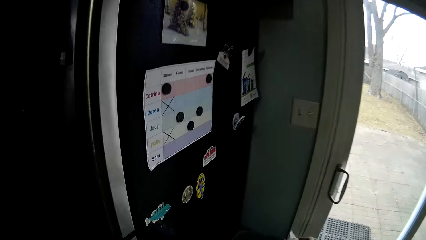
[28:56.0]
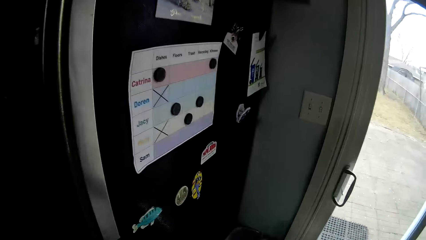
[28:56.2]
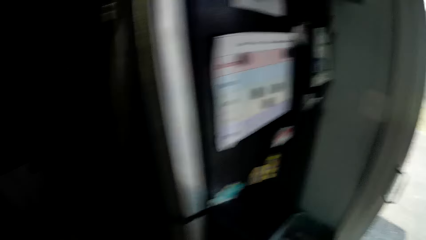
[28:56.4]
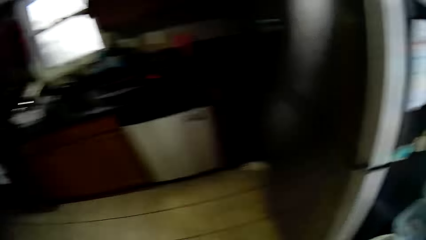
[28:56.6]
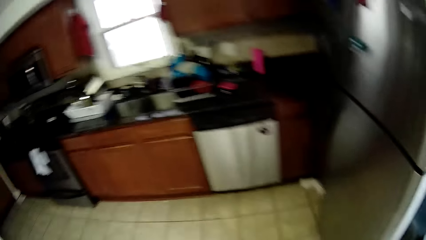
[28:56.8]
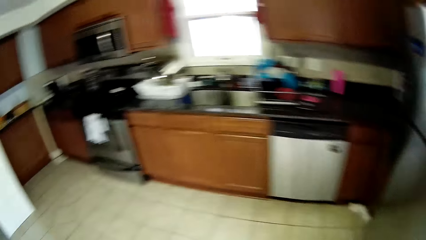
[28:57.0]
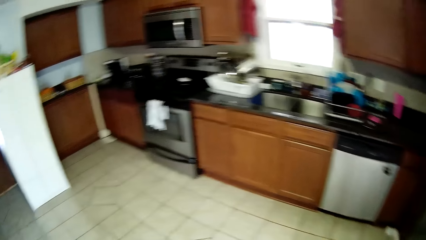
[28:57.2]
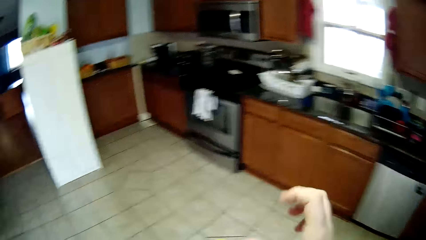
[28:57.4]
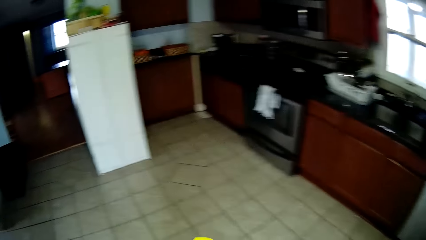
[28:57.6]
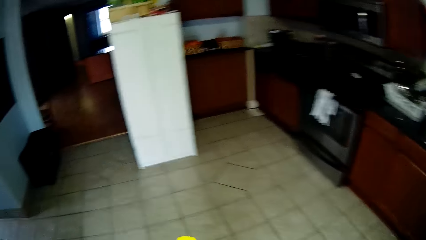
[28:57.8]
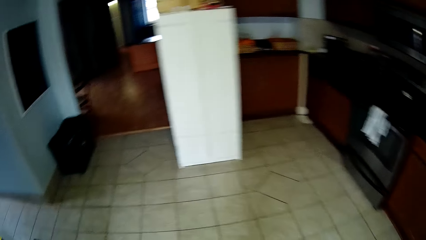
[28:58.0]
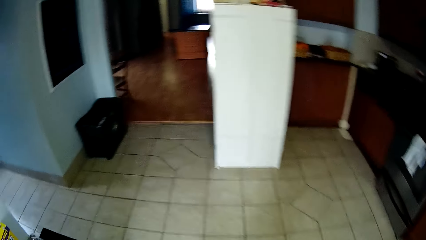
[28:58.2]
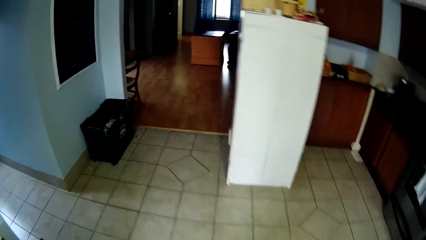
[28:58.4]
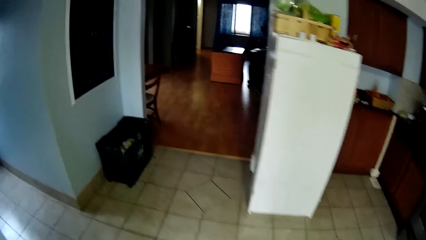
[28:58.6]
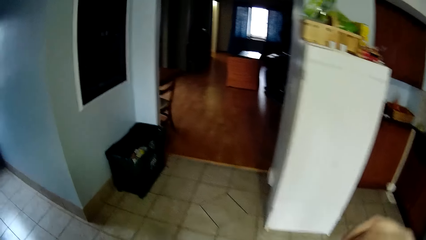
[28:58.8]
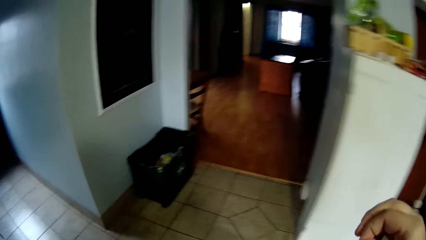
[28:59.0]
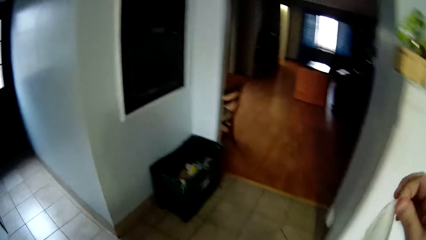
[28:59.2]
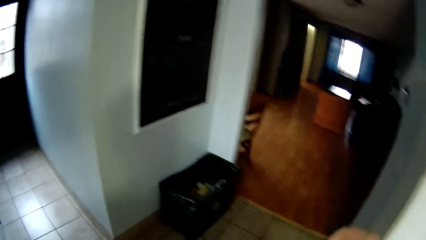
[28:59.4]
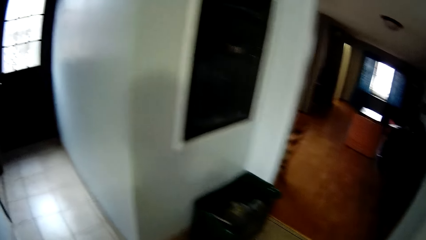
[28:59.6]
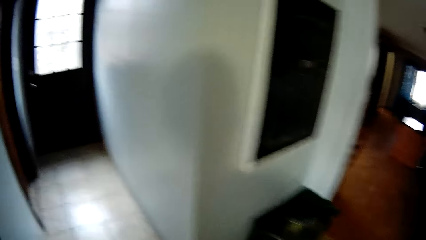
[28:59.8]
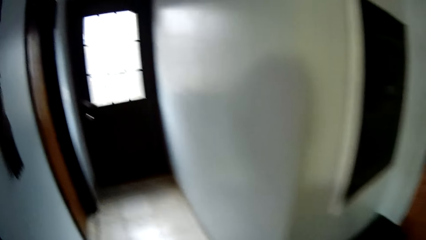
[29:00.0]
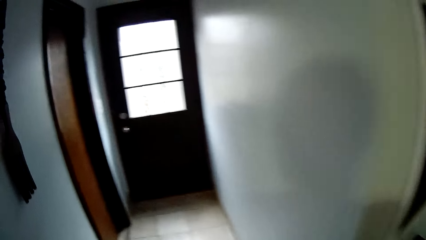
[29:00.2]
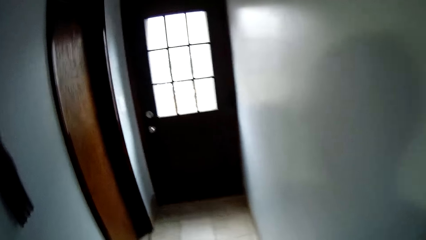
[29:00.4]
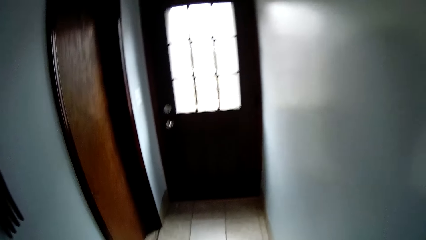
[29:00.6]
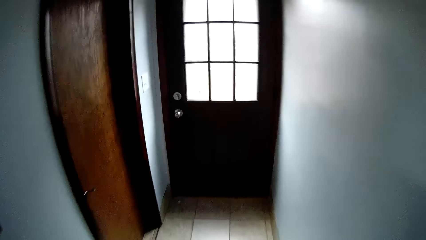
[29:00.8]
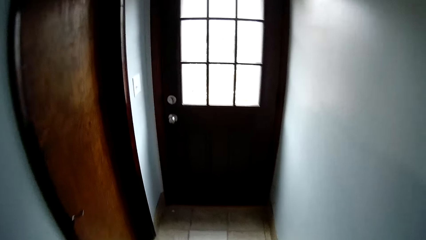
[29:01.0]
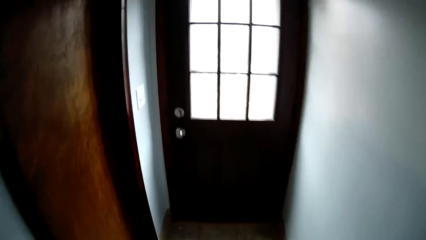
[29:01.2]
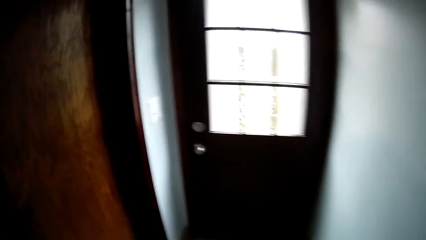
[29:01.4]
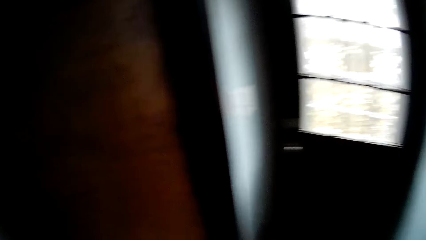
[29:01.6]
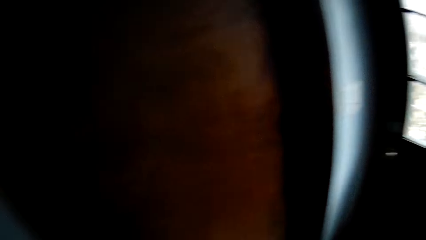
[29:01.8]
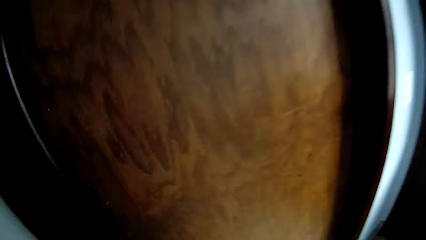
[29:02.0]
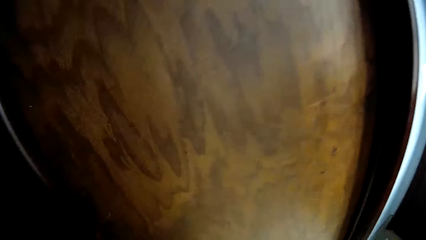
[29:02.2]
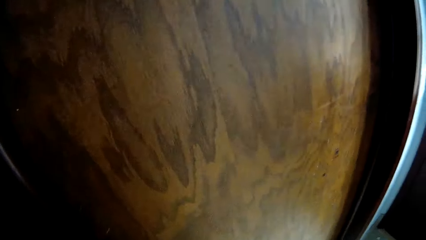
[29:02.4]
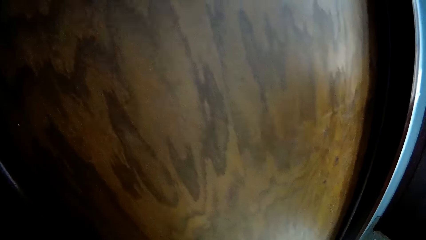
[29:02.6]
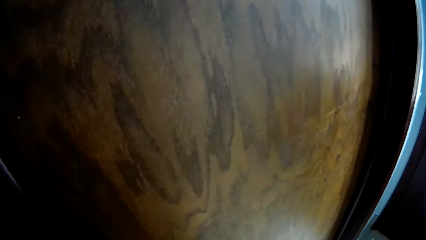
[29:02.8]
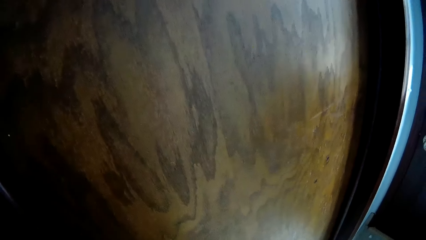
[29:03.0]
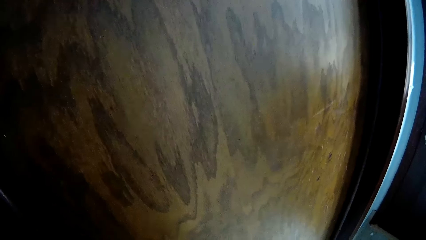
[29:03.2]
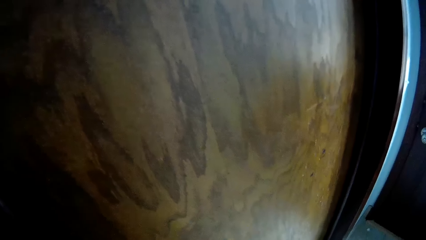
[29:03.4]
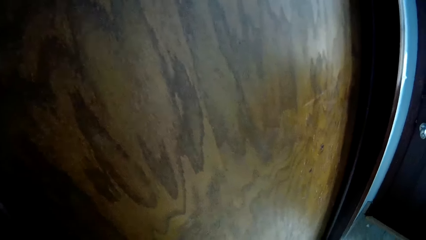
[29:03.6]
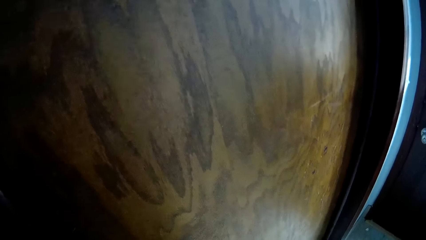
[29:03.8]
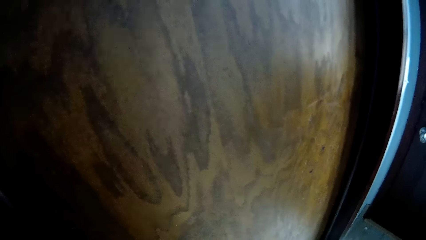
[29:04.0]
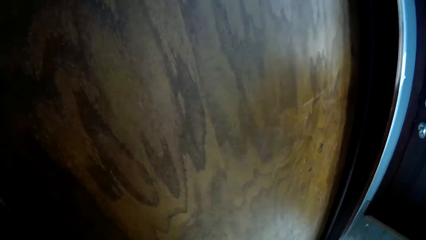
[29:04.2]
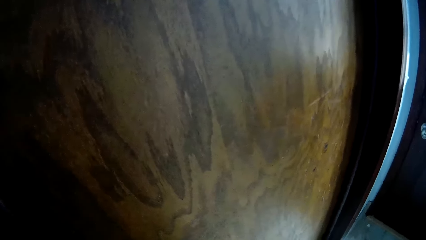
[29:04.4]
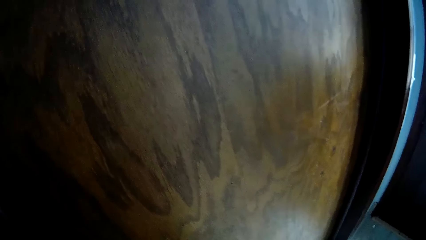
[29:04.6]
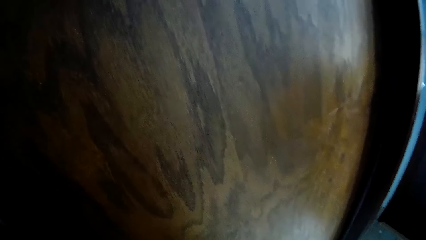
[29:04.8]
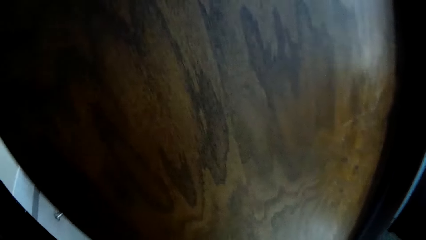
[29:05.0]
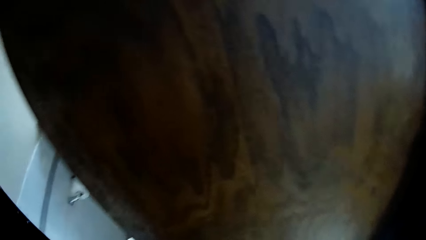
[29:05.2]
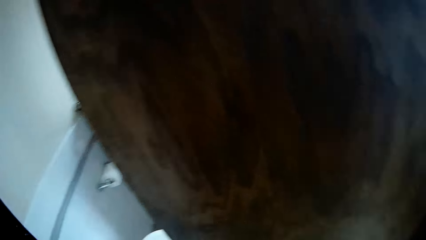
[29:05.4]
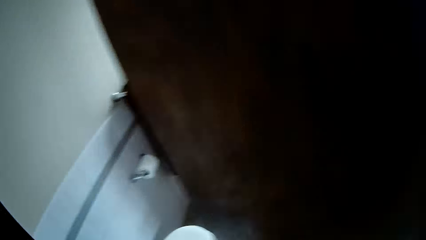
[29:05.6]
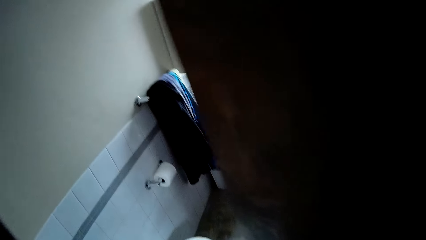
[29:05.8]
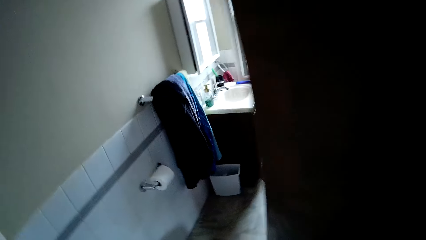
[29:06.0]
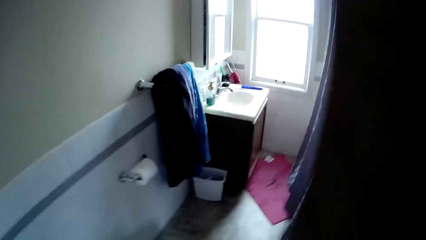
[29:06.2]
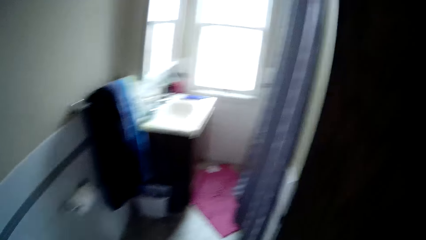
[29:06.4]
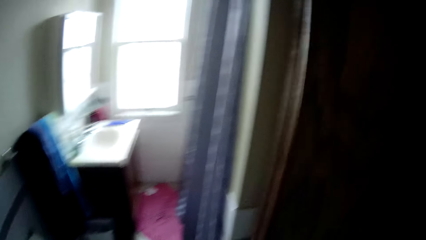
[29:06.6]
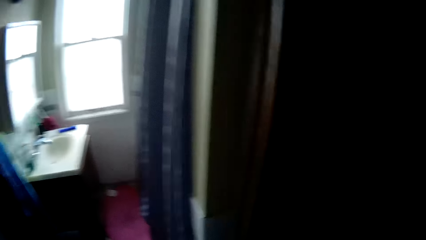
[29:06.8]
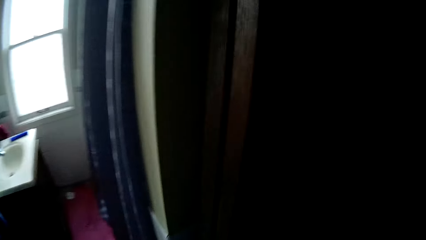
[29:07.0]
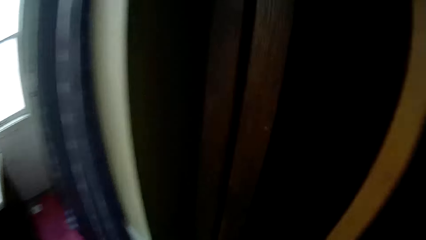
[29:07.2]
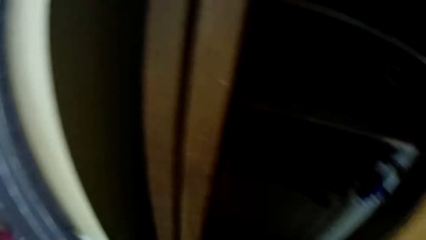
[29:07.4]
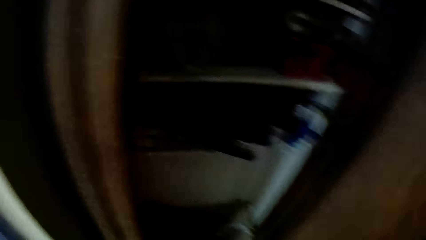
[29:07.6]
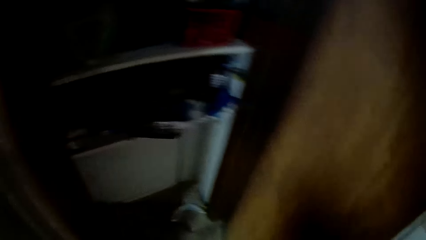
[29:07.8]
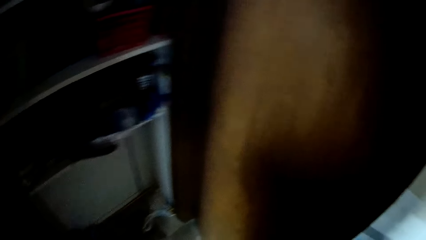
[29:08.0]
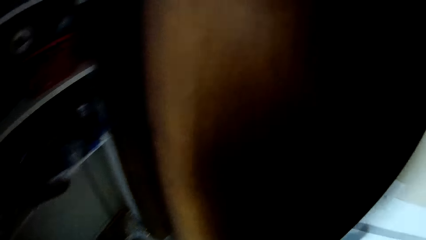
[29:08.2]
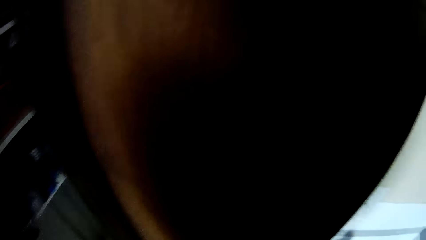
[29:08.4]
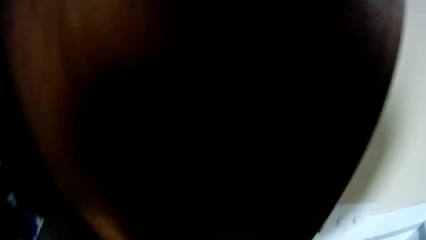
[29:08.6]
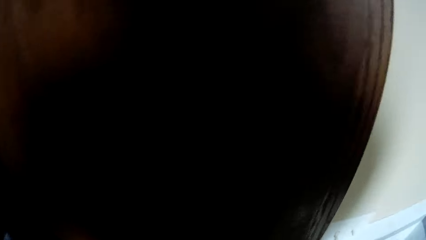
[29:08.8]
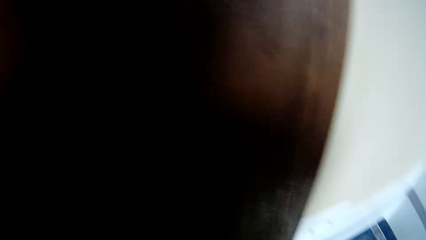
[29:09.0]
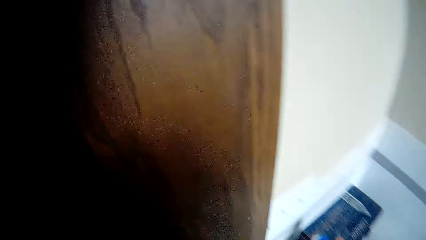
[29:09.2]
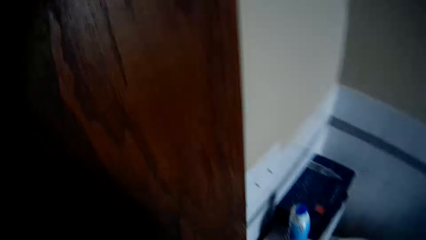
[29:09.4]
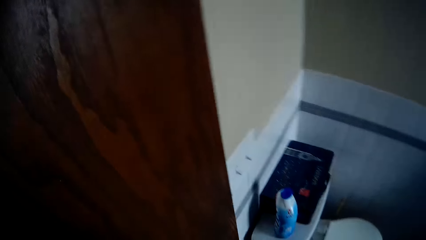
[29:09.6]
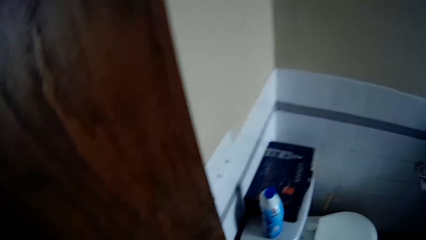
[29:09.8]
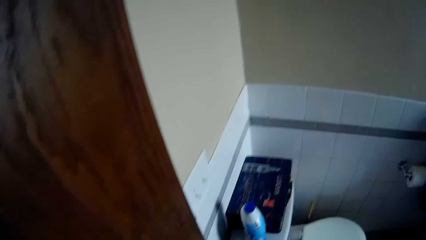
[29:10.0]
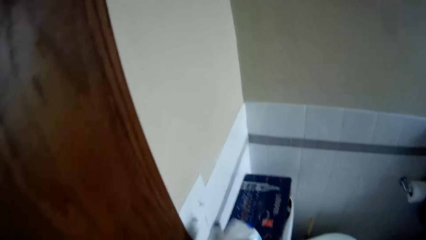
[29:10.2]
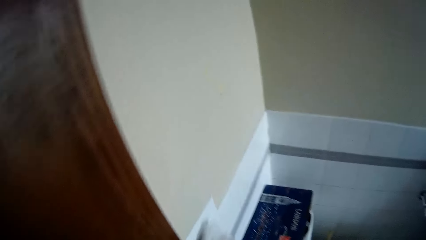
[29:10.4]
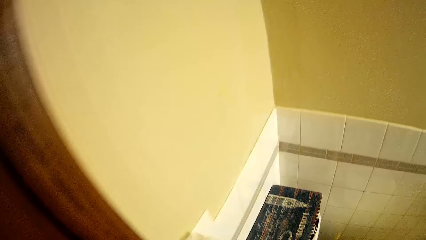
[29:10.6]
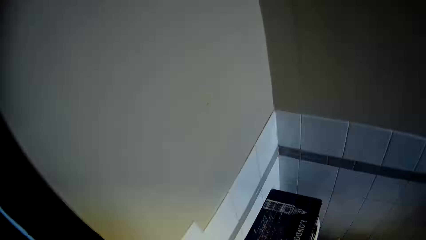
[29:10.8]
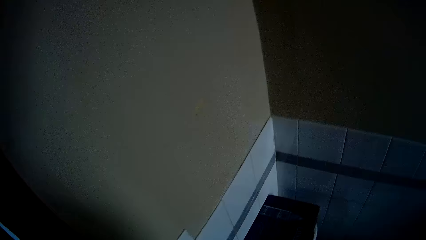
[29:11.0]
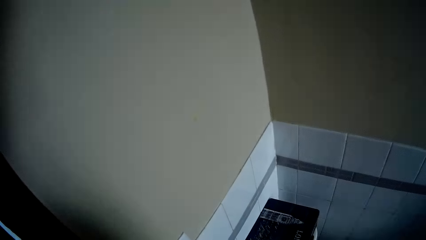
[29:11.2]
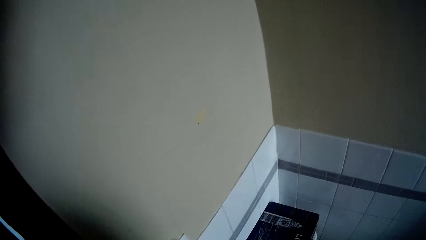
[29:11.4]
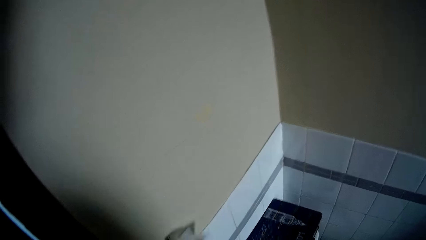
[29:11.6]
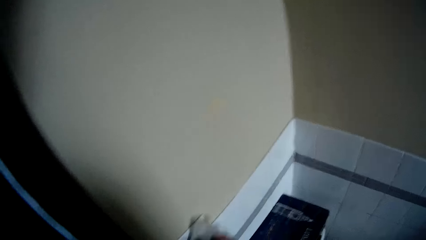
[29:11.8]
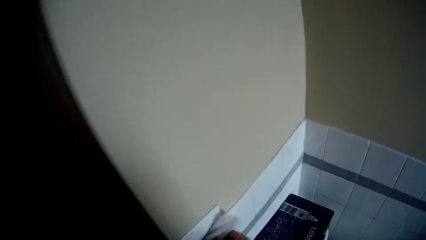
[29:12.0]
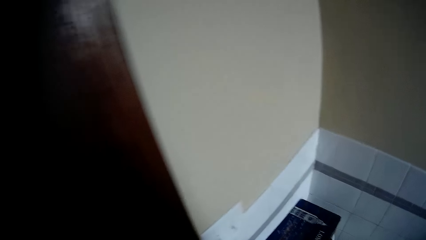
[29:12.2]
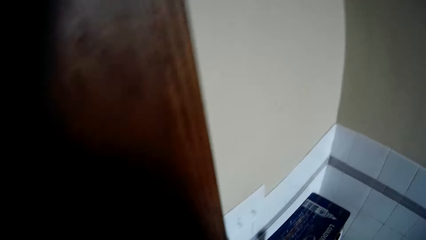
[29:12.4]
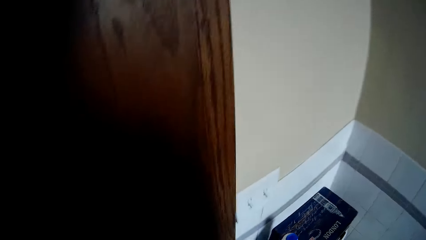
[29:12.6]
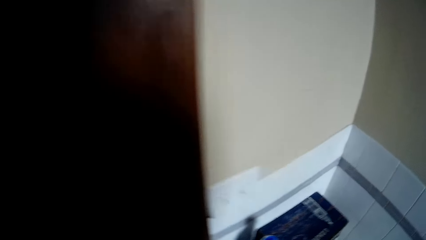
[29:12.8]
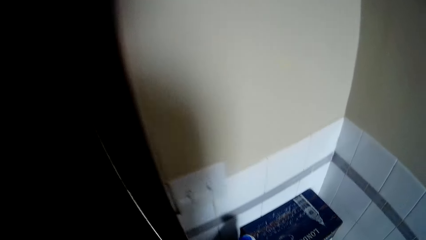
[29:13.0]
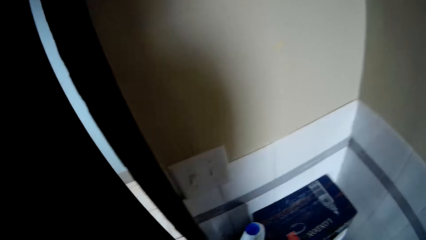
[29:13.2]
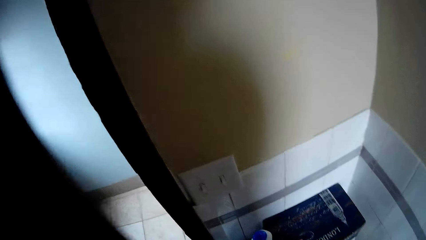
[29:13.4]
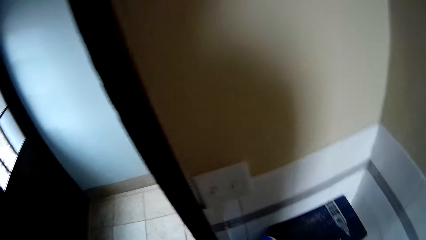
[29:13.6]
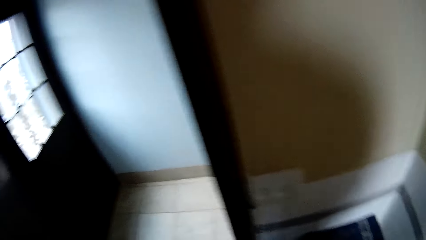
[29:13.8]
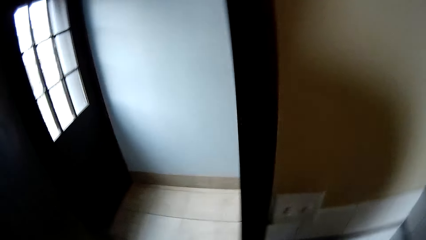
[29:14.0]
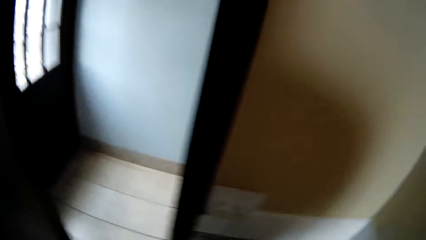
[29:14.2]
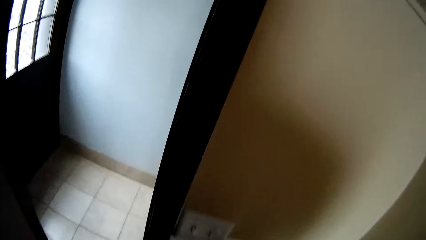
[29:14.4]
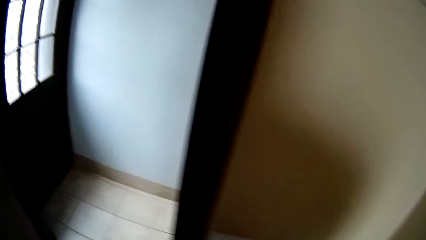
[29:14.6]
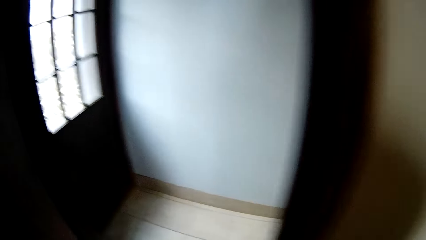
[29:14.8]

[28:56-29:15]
The camera wearer puts the wet wipe in the dustbin. They remove a wet wipe from the container. They open a door. They close the door. They wipe a bulb switch with a wet wipe. They open the door.
